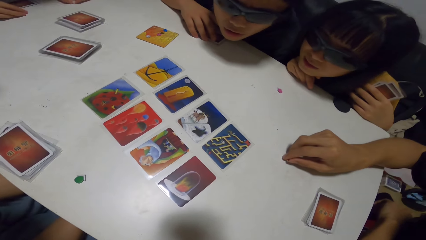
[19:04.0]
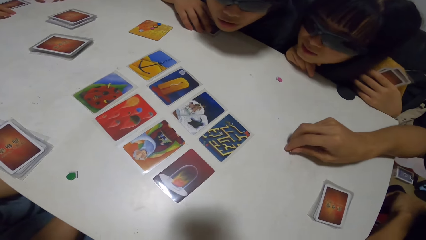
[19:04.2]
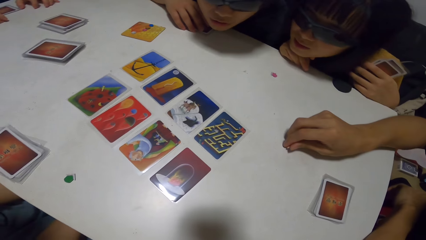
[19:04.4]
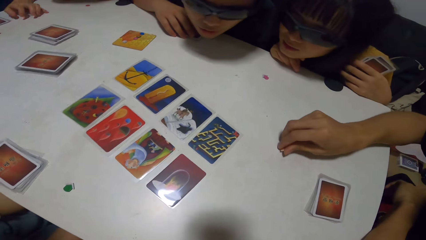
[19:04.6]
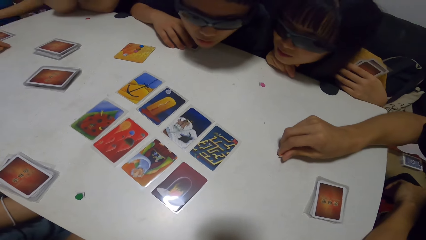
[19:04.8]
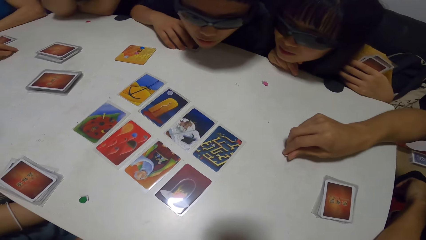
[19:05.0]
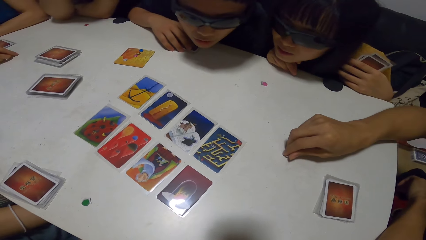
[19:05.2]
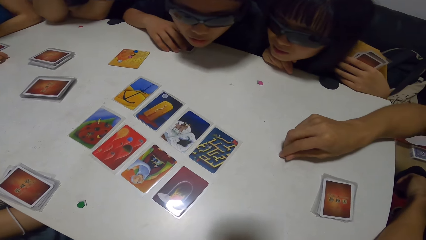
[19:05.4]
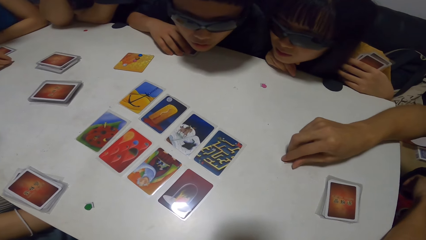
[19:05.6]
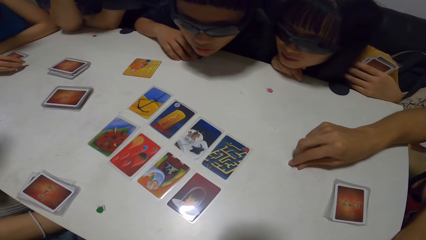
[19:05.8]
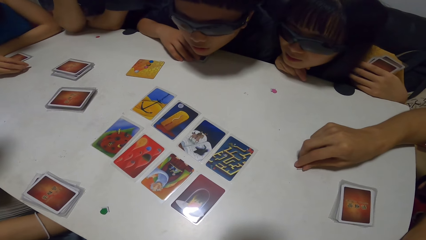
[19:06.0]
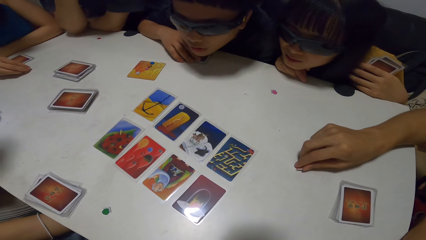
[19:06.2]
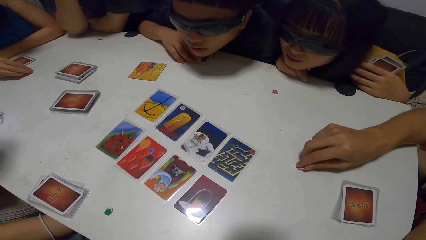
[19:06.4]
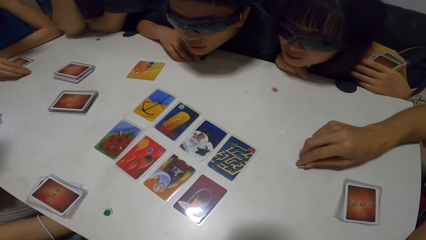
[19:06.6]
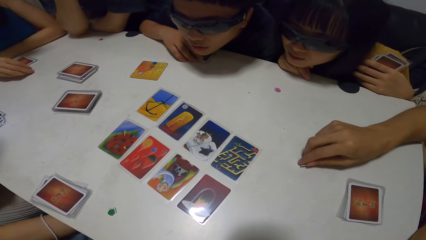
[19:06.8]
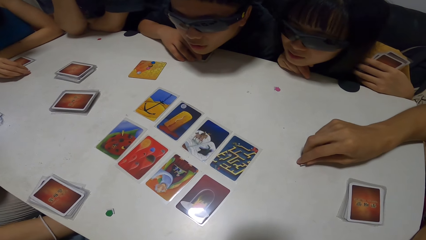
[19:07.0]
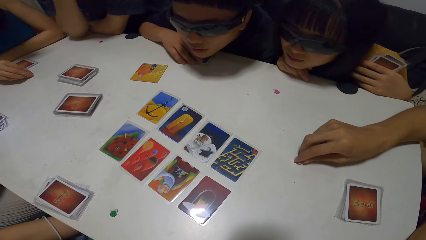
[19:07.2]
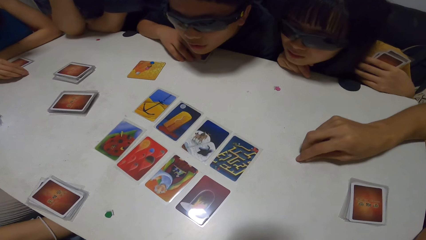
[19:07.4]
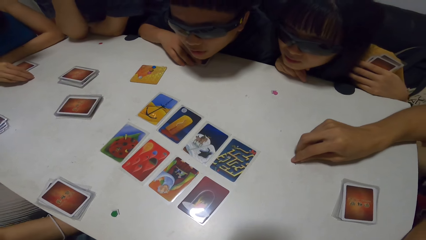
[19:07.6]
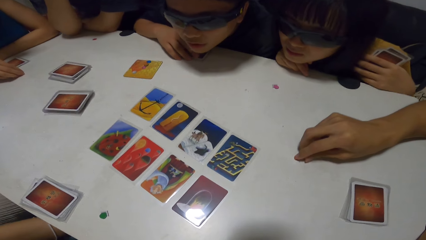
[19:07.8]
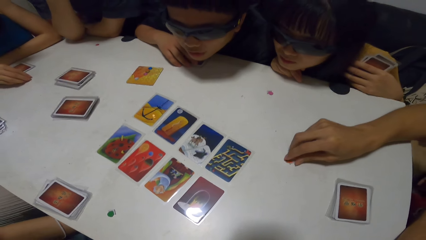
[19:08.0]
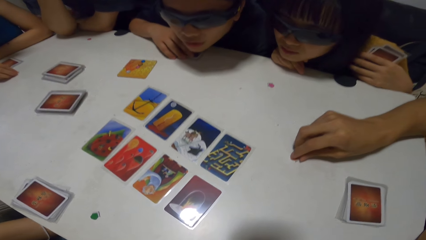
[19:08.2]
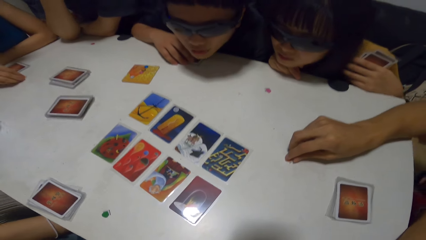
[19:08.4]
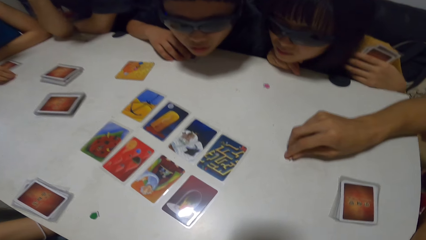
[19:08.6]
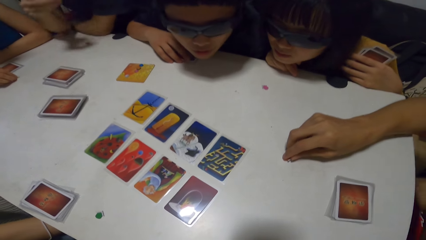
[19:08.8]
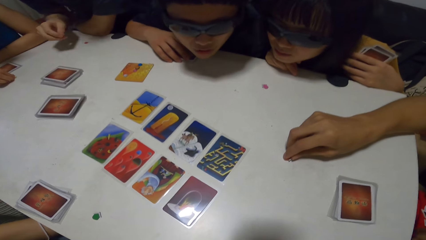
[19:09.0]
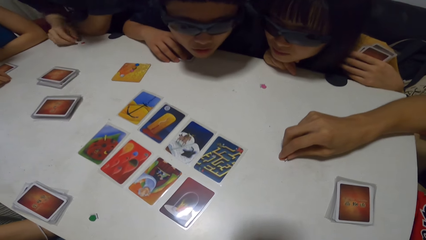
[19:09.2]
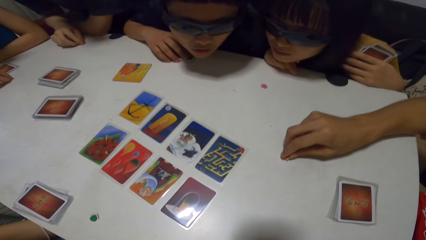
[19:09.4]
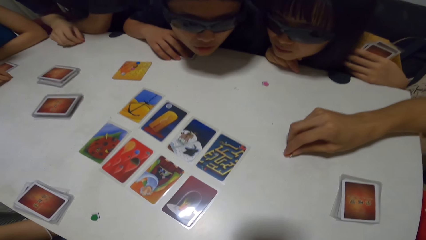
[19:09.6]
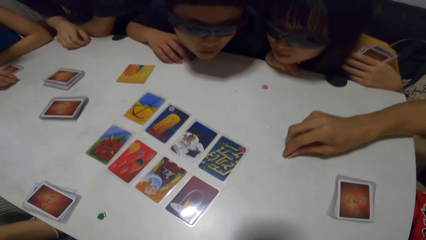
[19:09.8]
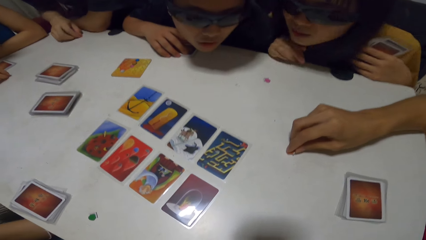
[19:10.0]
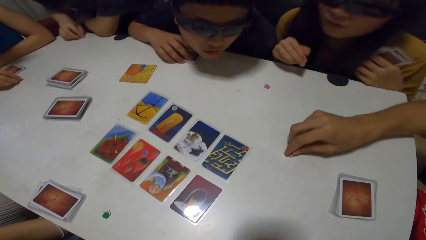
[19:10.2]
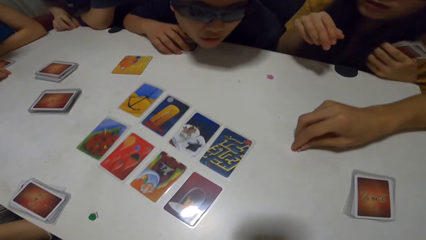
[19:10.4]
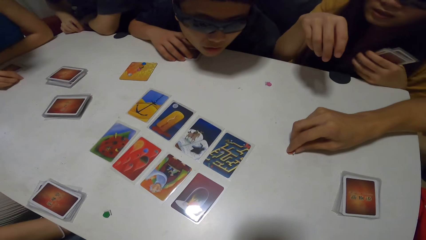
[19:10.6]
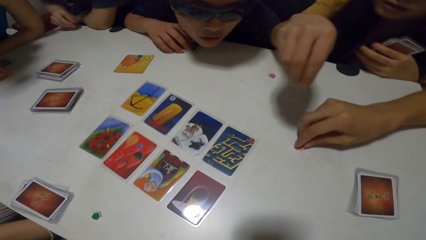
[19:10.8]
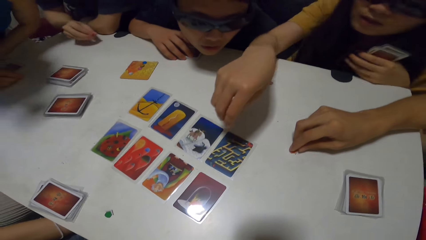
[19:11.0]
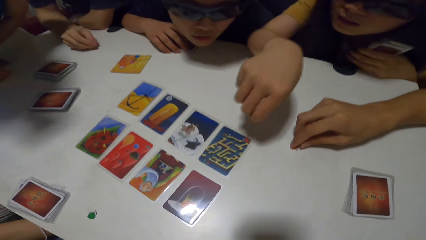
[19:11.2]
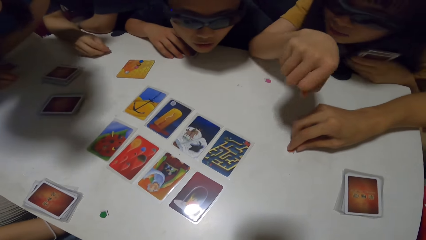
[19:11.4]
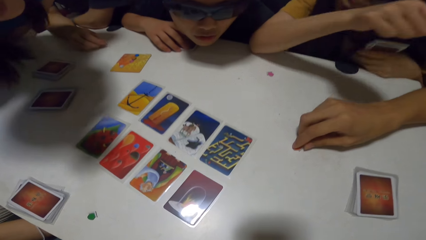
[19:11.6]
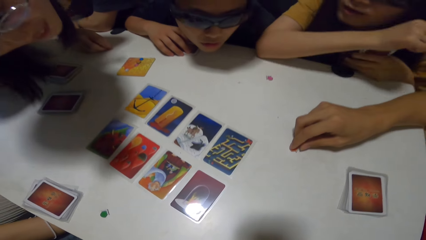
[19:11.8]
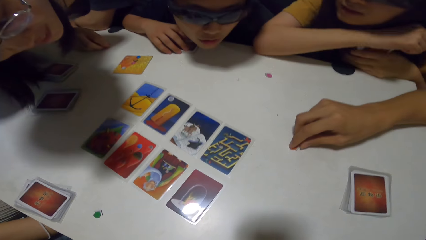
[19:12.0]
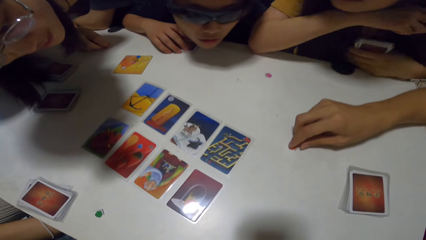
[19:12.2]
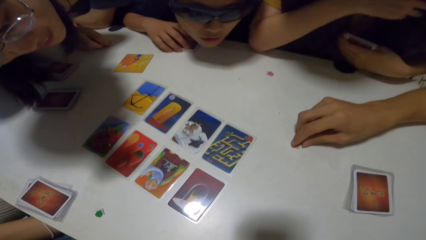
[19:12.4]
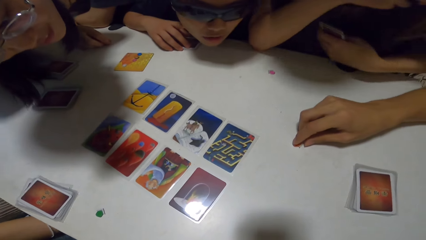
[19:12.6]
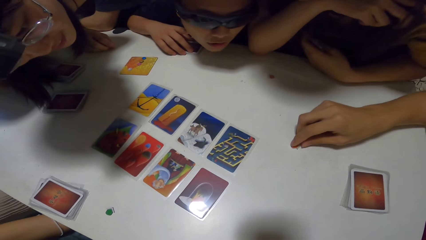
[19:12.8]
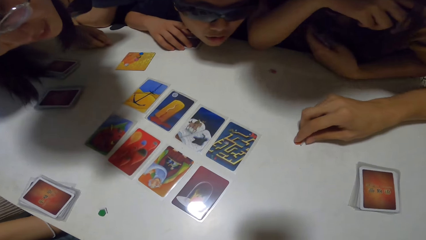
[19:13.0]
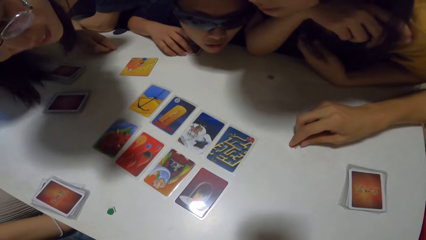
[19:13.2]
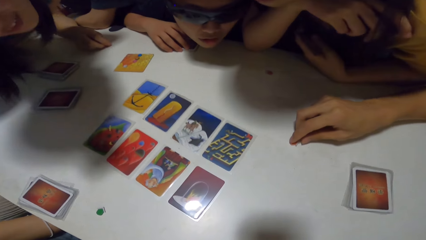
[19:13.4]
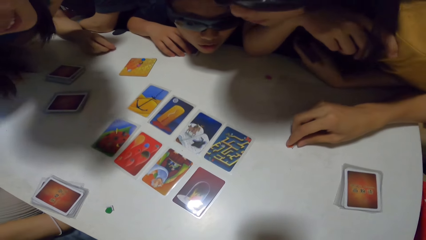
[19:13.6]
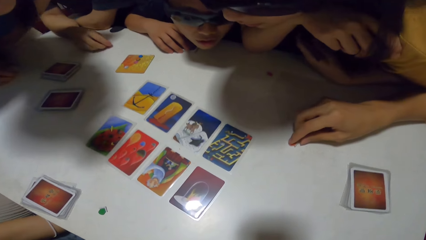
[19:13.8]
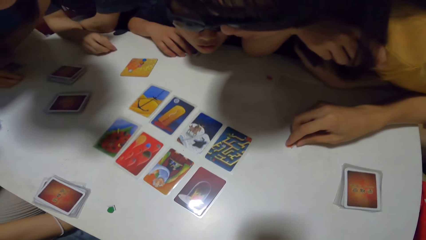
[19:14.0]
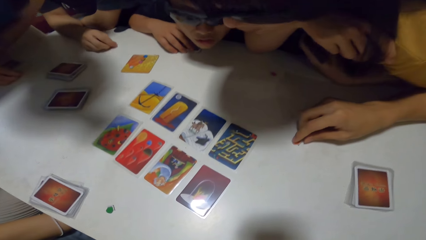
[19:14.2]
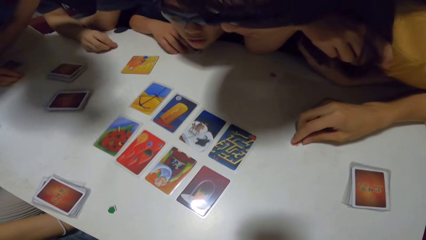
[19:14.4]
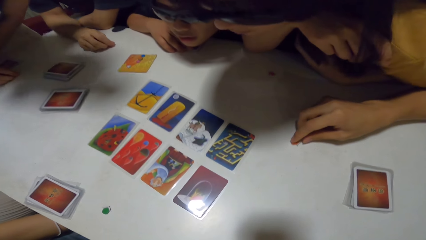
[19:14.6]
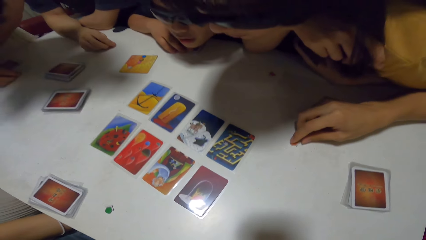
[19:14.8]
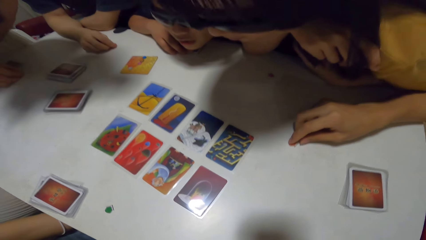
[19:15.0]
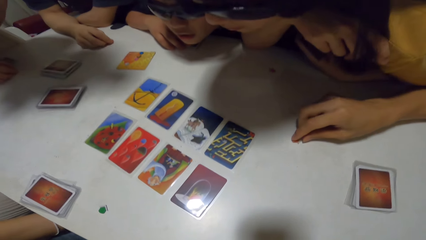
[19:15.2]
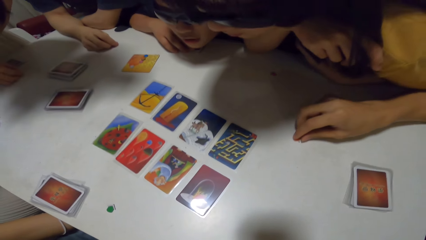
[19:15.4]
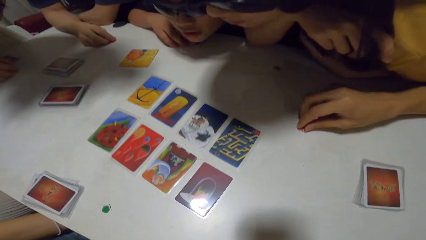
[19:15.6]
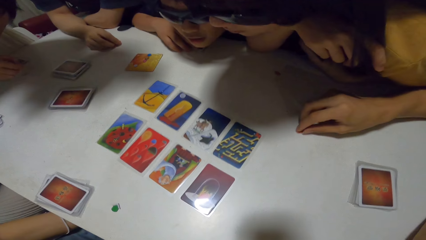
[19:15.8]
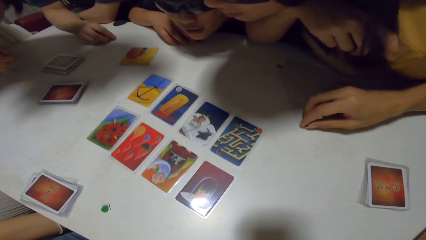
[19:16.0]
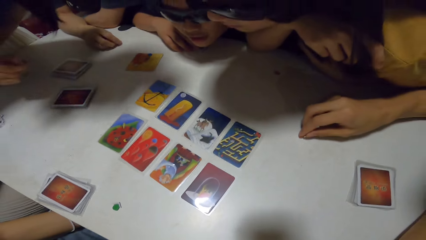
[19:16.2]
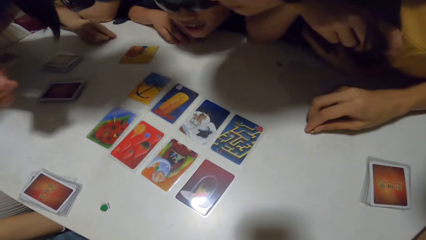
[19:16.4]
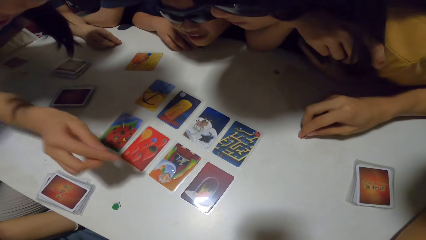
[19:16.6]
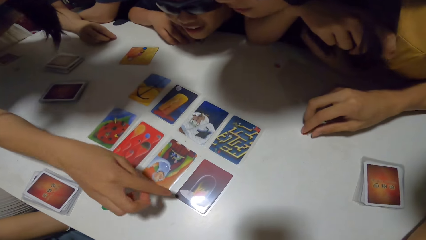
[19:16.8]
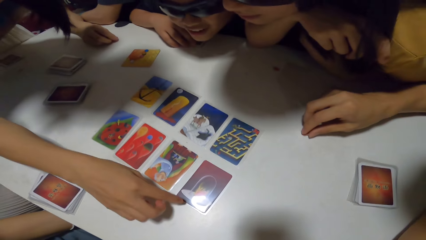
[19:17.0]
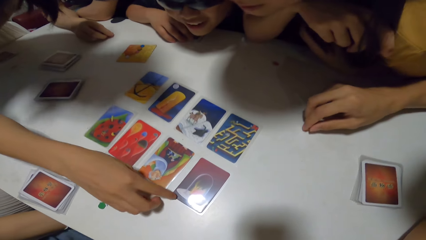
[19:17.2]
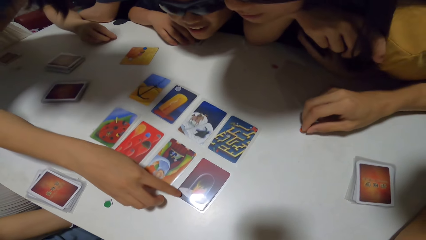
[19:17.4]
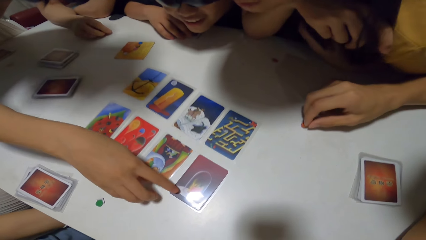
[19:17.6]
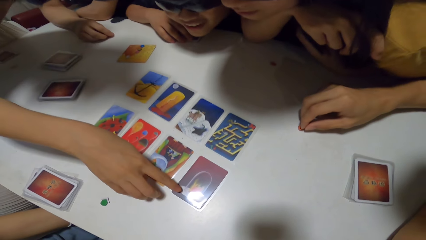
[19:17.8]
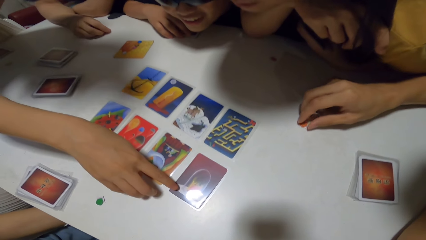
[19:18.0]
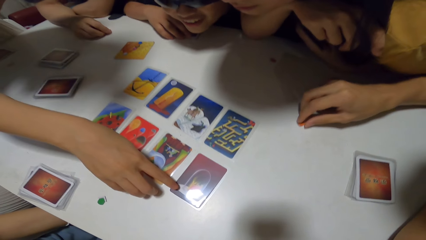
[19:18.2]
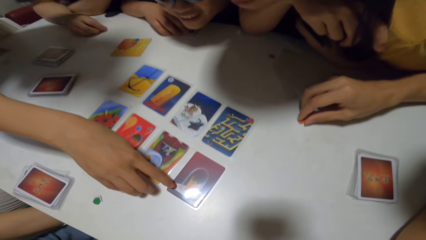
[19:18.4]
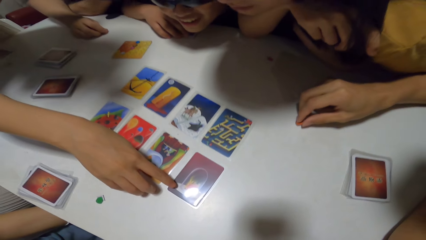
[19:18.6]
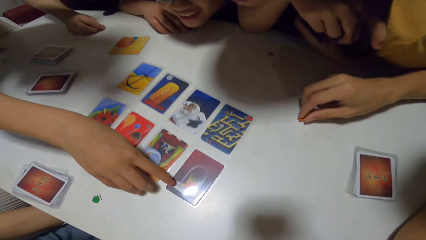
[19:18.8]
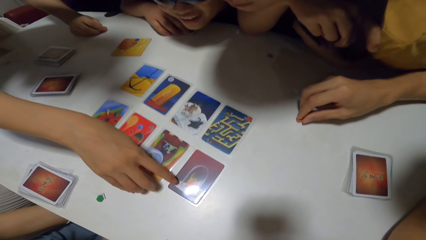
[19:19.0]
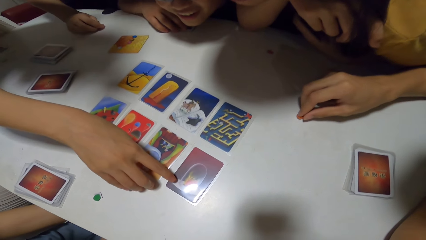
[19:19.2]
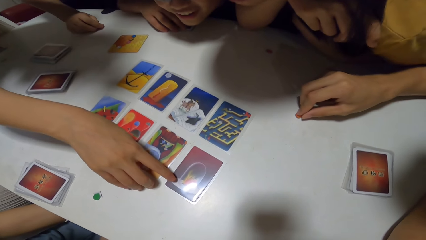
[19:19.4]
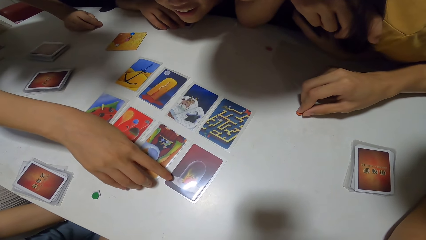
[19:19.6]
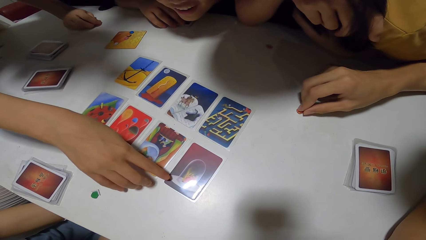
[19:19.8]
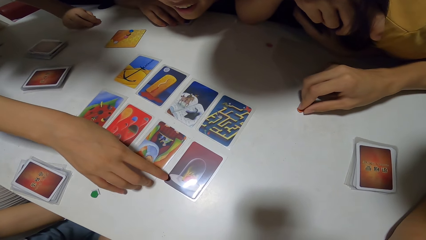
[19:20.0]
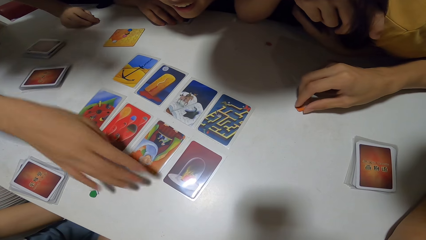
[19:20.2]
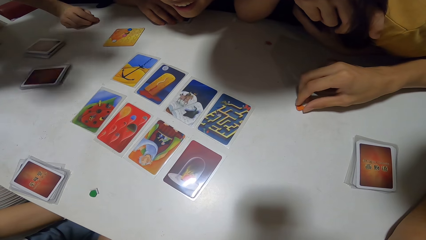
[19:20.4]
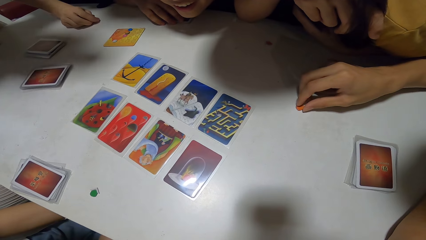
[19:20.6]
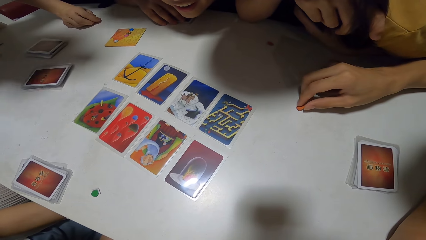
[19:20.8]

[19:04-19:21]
A man adjusts a red jigsaw on the playing table with his right hand. A woman touches one of the playing cards on the table with her right hand. The woman points at a card on the table.
